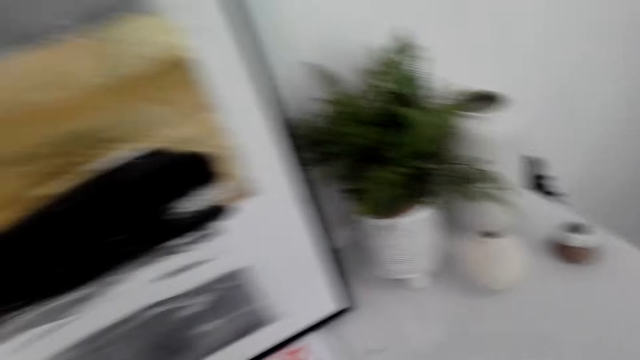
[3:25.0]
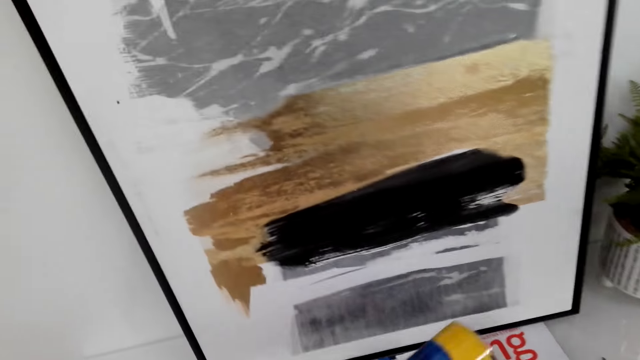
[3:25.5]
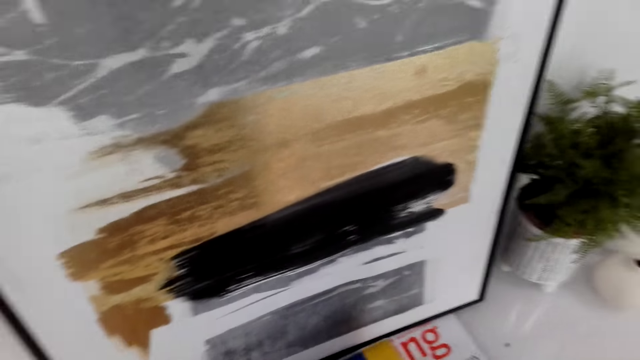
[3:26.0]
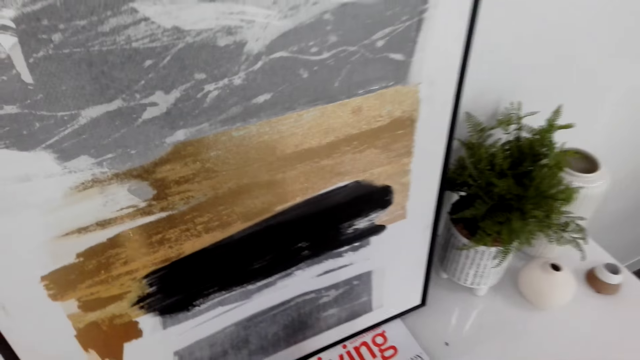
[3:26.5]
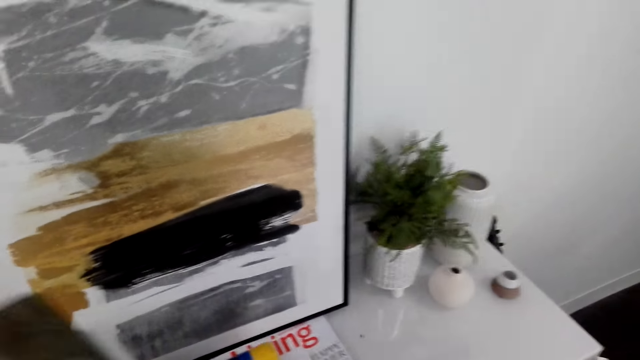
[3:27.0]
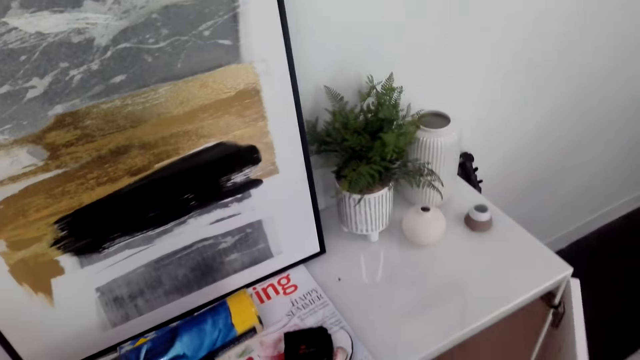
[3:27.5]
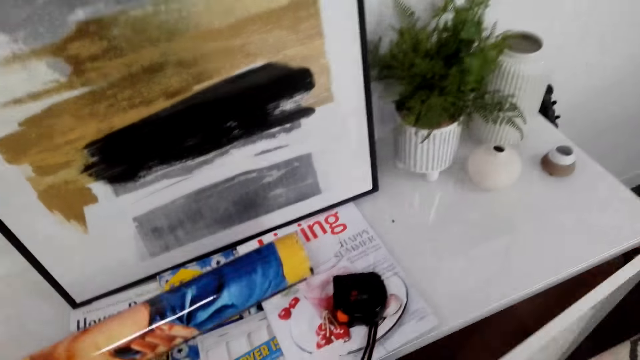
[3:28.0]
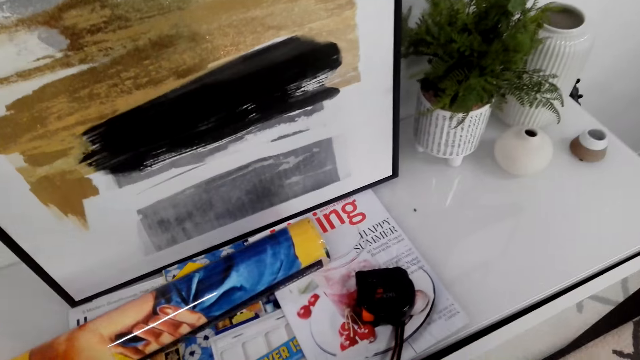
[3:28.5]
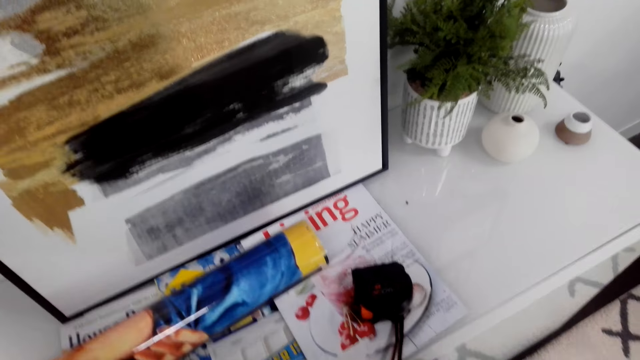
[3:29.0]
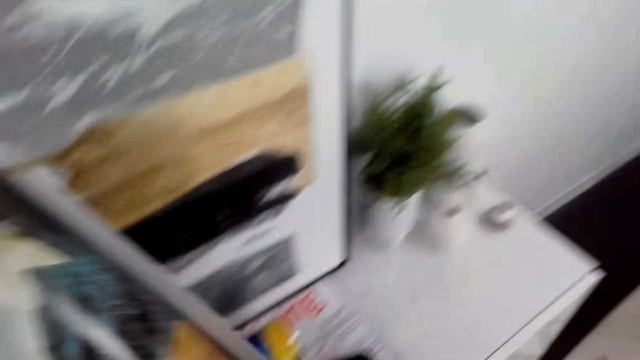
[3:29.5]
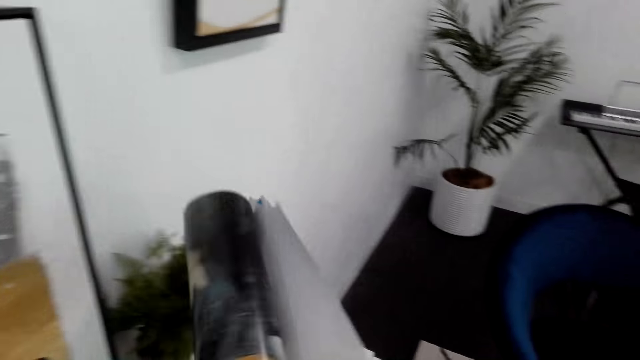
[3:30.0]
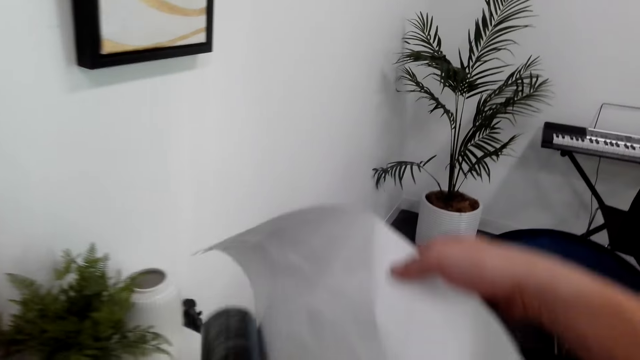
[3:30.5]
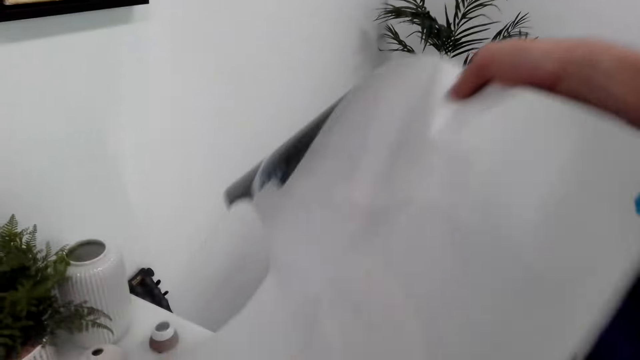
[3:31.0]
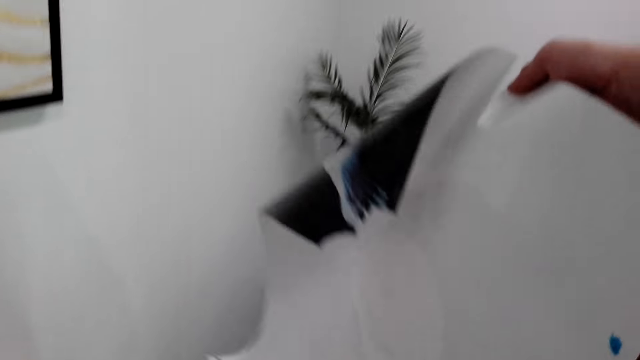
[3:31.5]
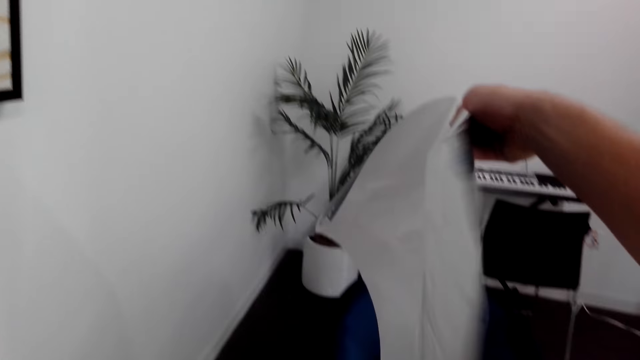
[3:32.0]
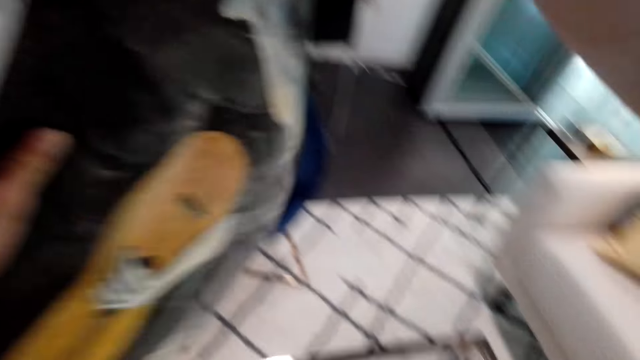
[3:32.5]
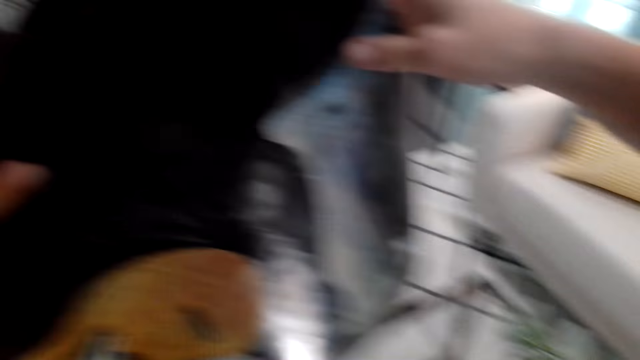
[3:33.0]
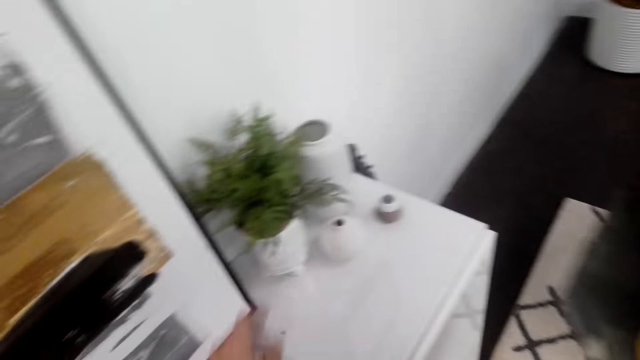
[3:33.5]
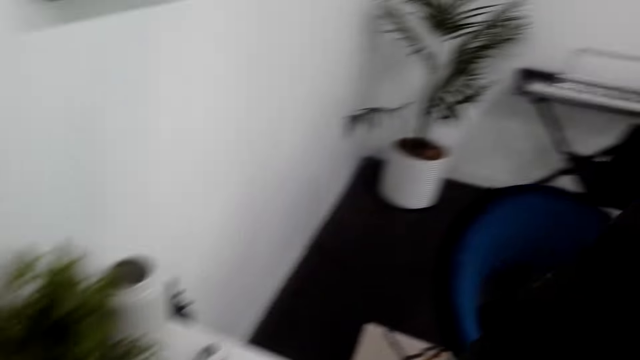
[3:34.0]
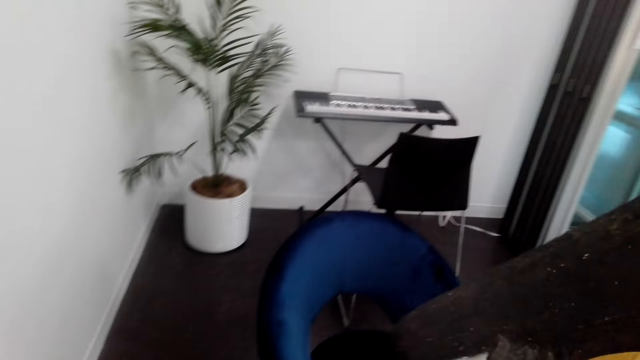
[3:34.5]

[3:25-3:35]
The camera wearer picks up another picture. They place the painting on the cabinet. They pick up the painting. They unroll the painting.

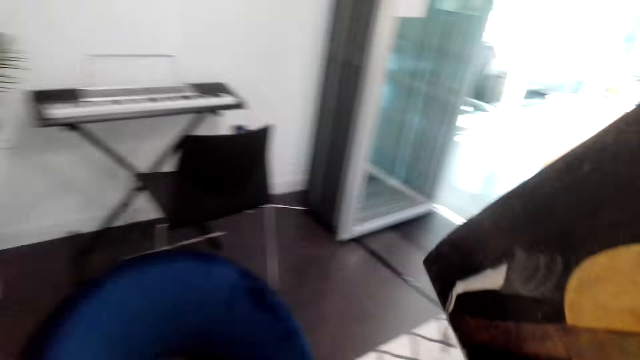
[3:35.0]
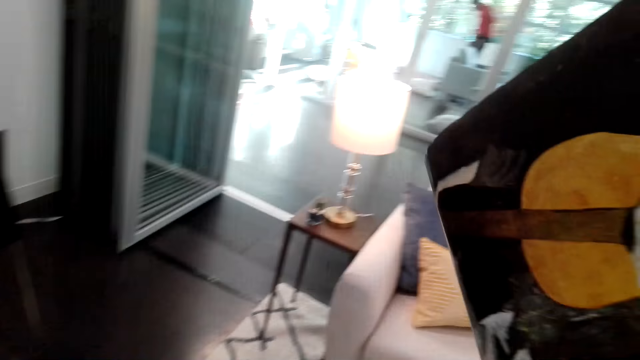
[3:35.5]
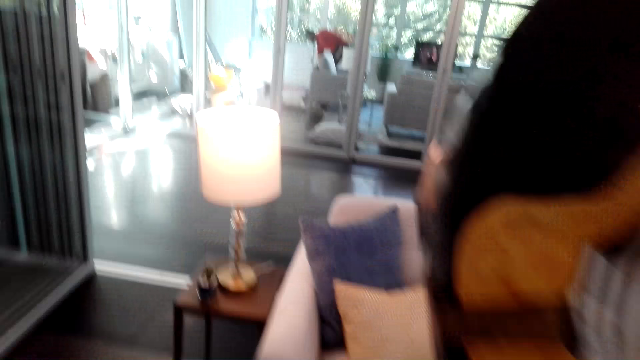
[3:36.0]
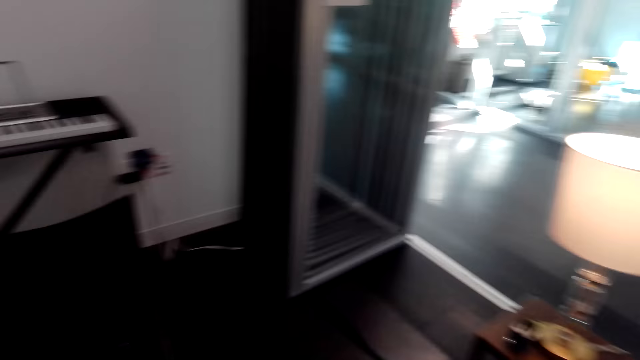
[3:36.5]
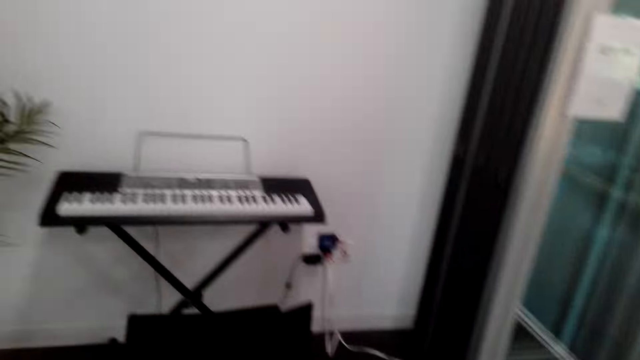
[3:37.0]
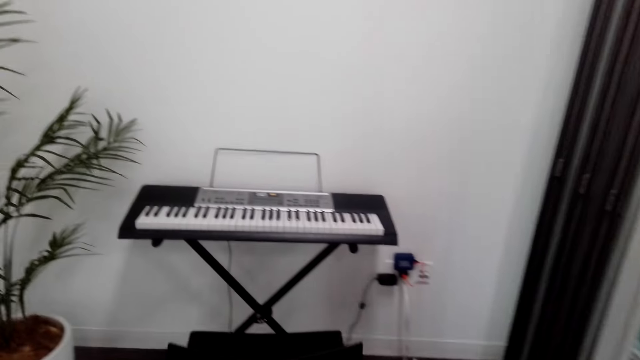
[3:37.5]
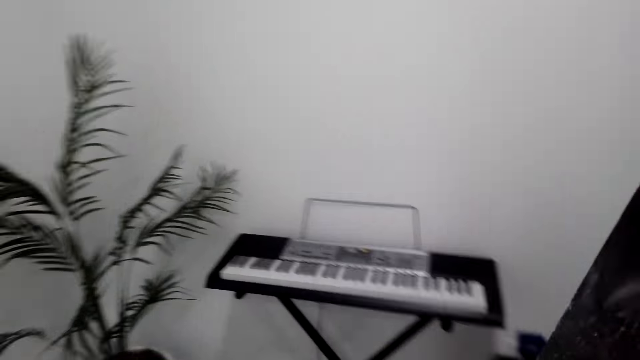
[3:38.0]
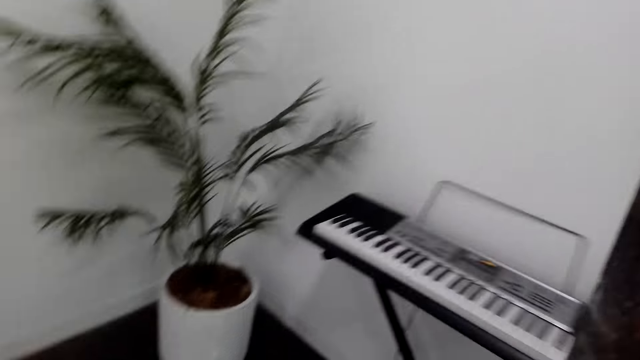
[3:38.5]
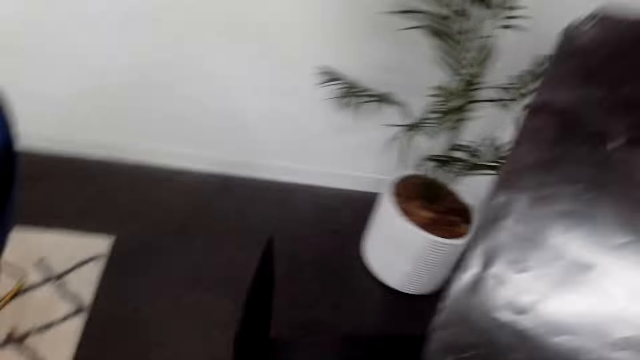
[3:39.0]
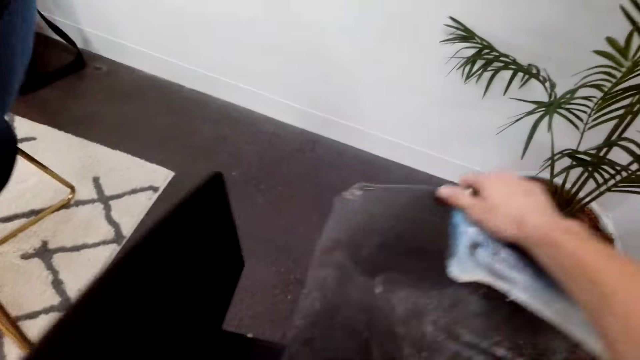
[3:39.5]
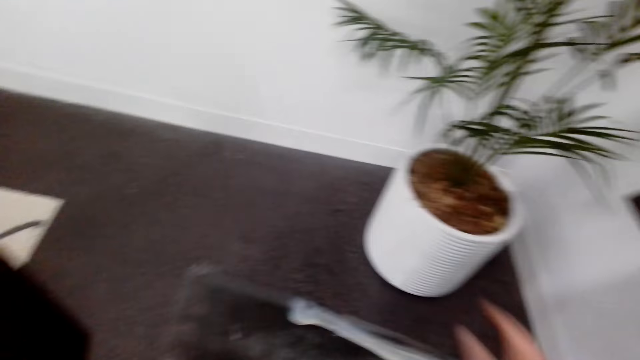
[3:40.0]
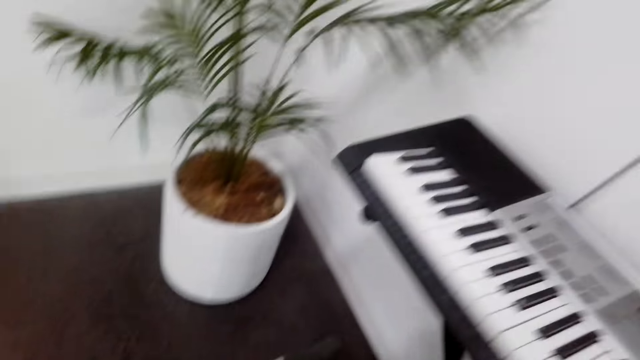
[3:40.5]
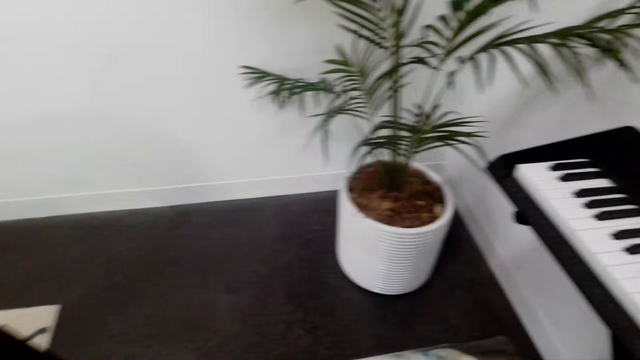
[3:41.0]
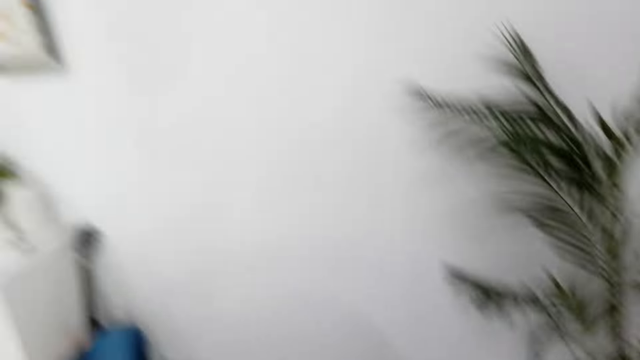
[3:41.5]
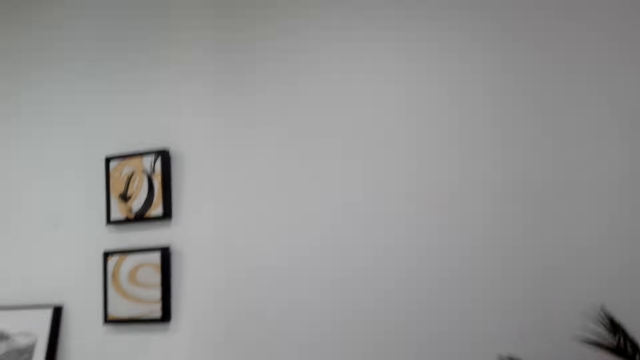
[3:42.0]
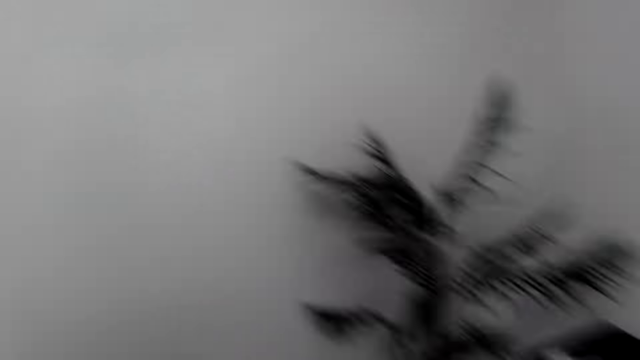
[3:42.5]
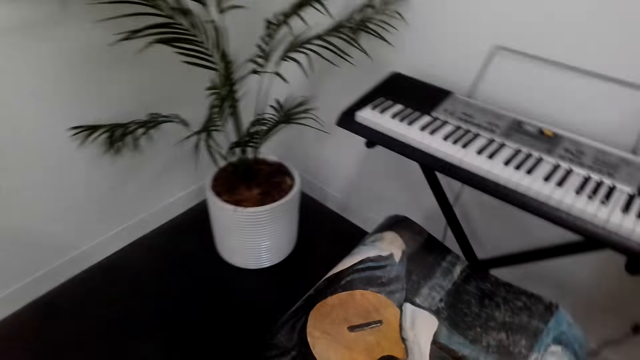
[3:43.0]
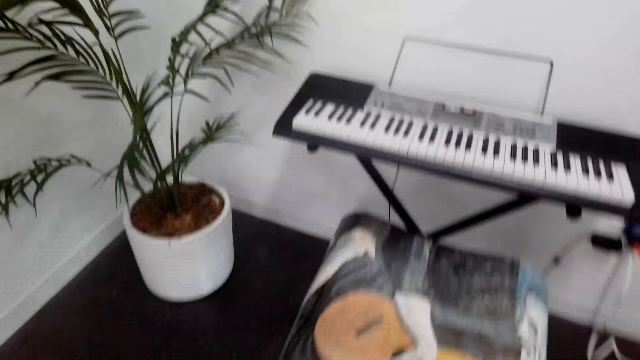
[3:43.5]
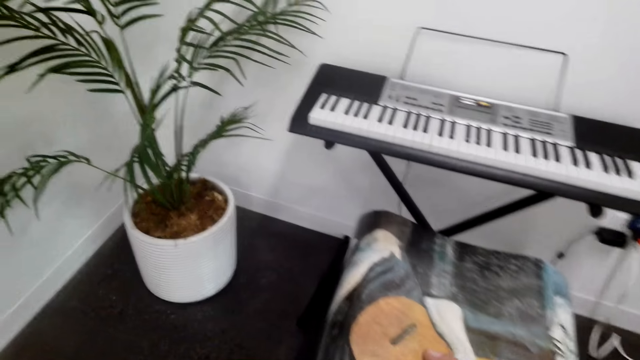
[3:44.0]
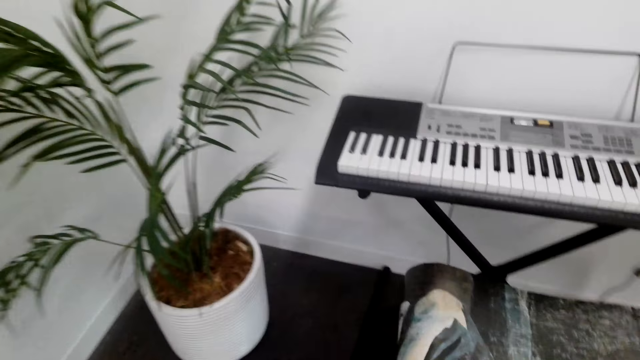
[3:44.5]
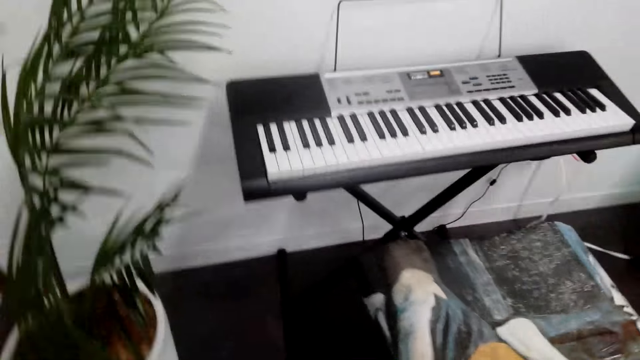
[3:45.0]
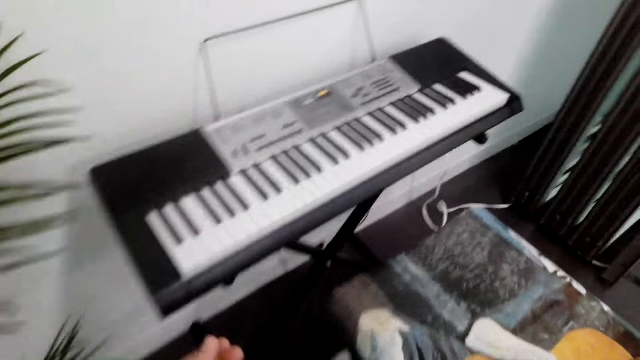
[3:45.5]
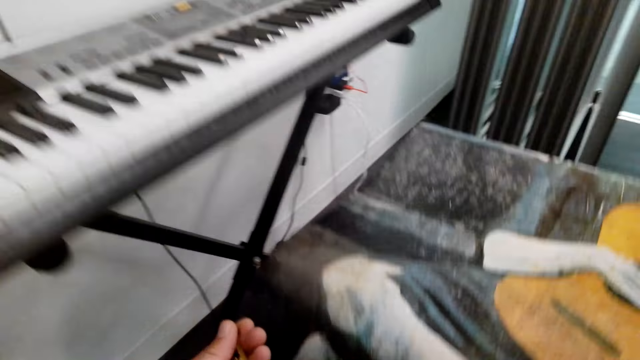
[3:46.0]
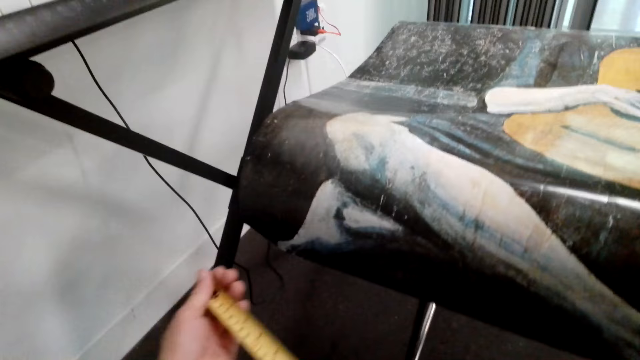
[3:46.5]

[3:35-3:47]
The camera wearer walks around. They place the painting on a chair. They look around.
